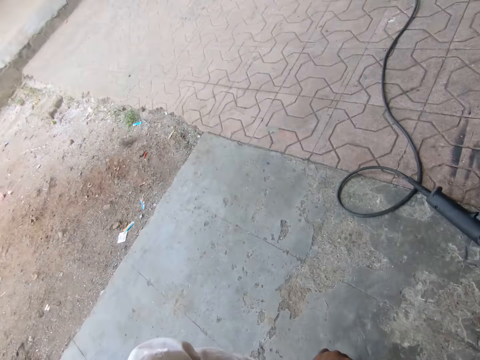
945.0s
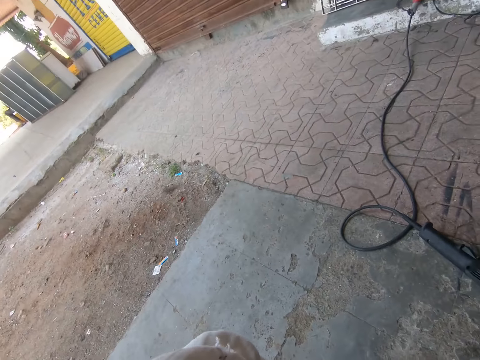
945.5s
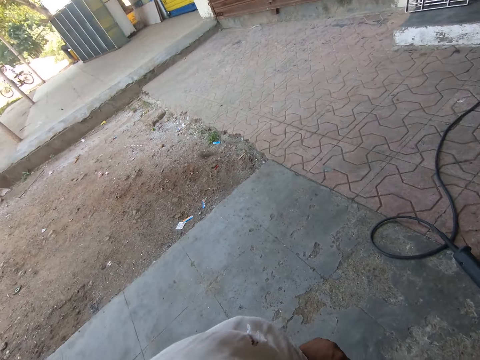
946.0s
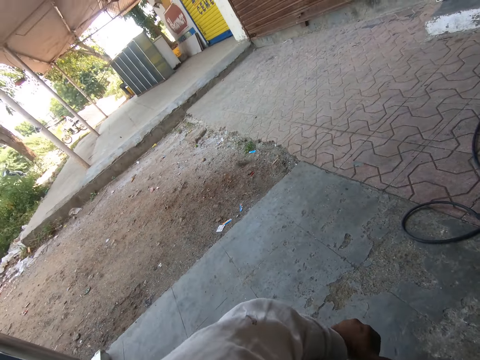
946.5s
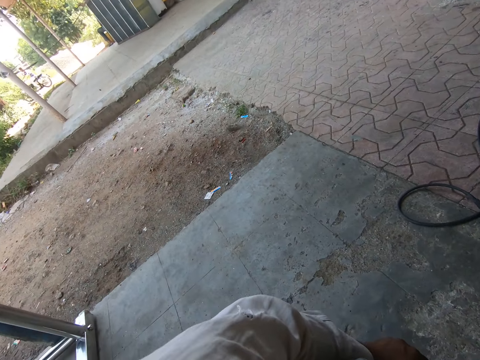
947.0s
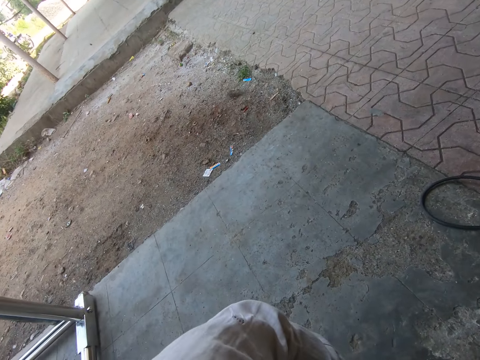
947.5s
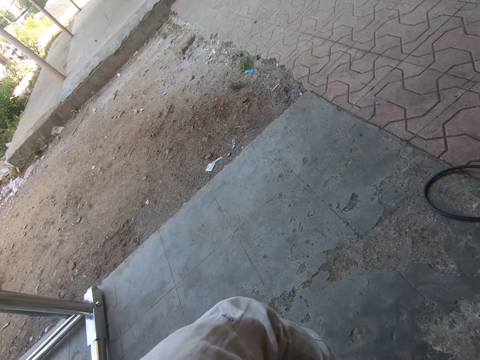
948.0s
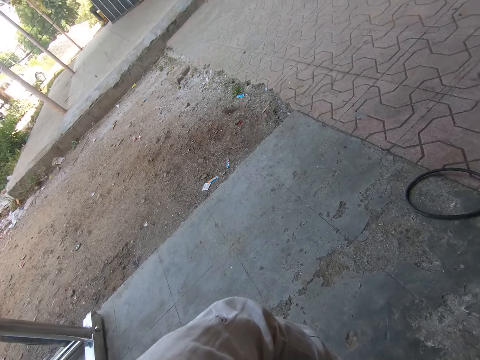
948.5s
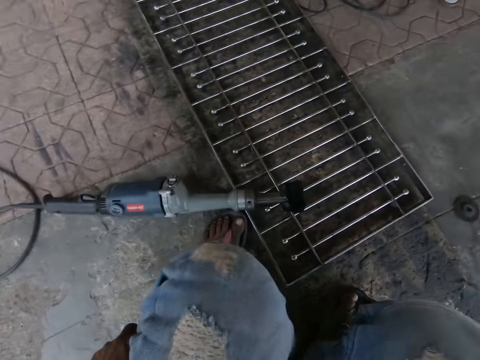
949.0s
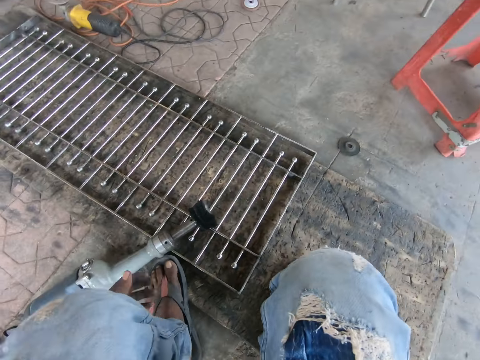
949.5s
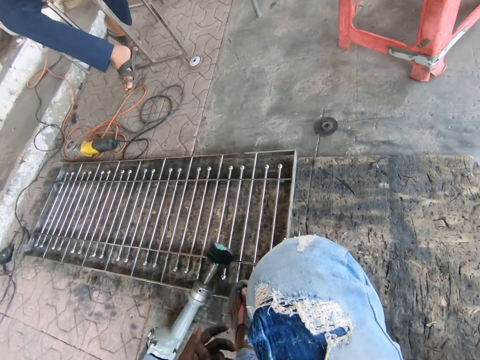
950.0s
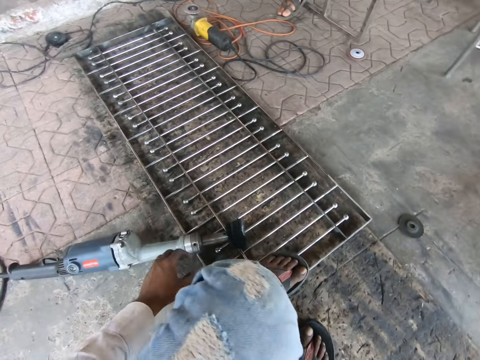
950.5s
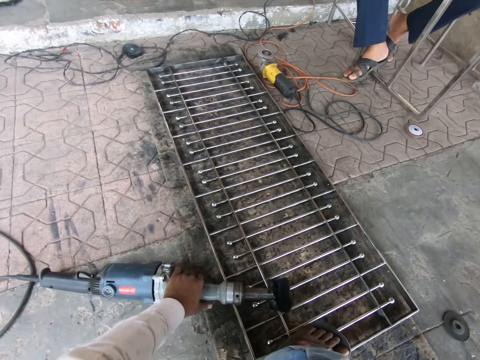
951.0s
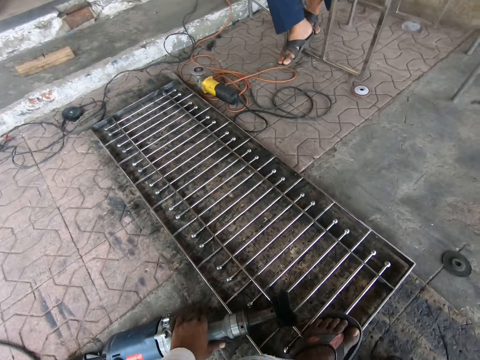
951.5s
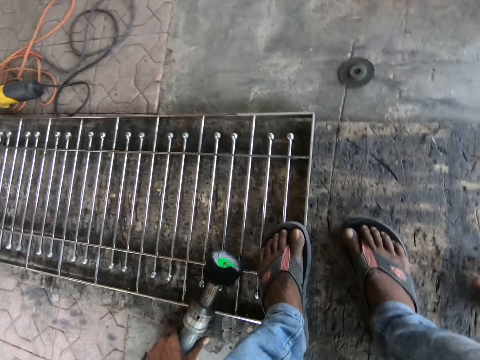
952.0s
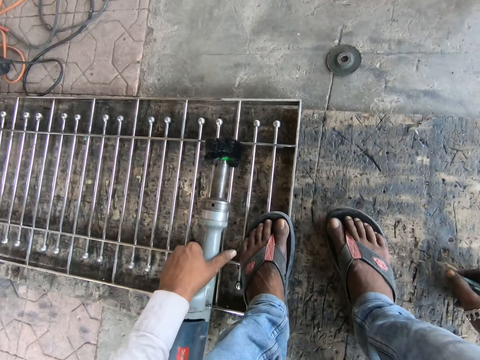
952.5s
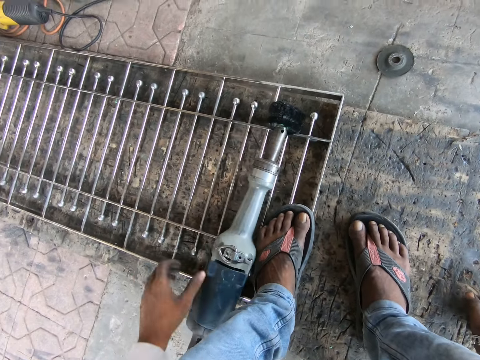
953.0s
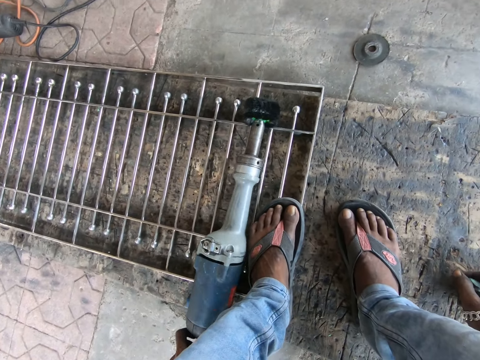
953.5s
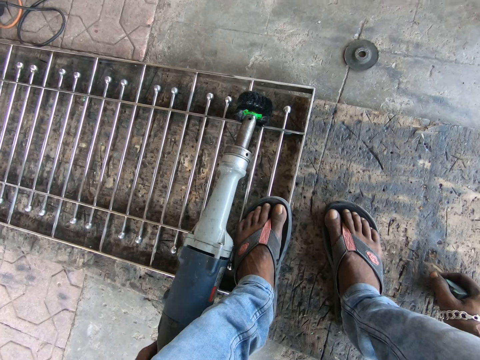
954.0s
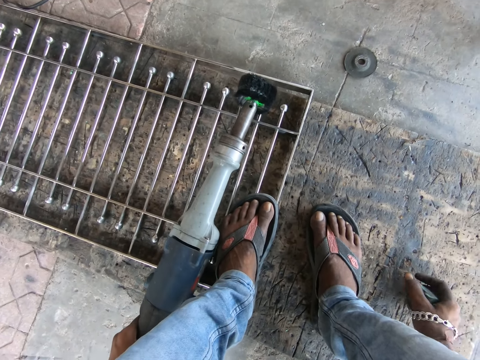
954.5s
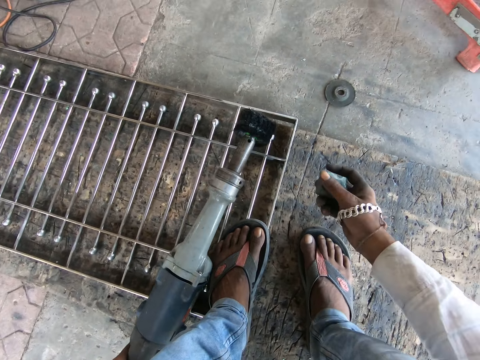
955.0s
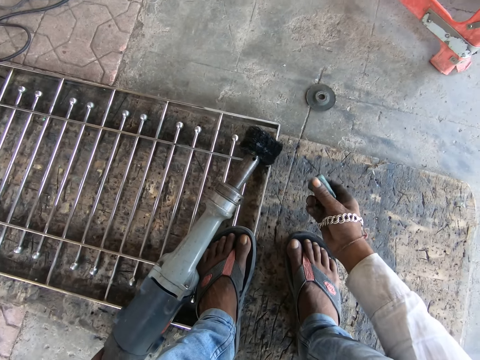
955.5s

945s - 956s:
The camera wearer picks up the high speed grinder or polisher from the floor with his left hand. He holds the polisher. He drops the high speed die grinder on the metal with his left hand. He holds the high speed die grinder with his left hand. He picks up the sharpener from the floor with his right hand.

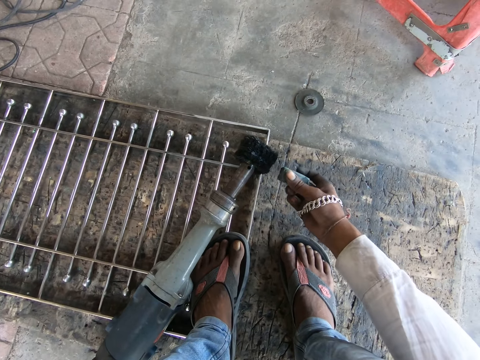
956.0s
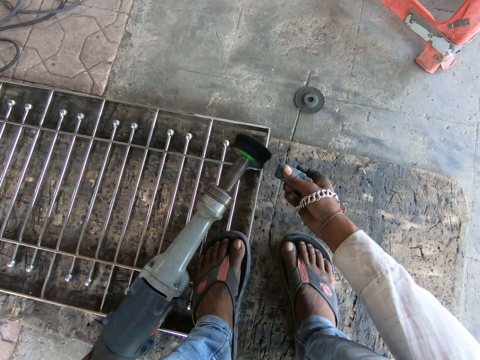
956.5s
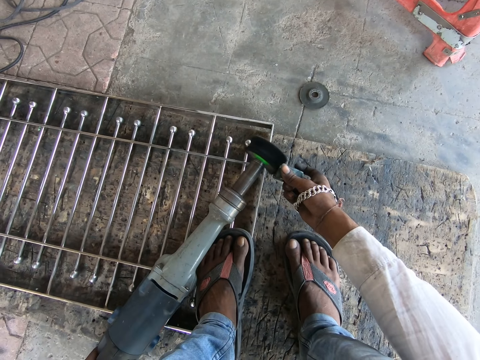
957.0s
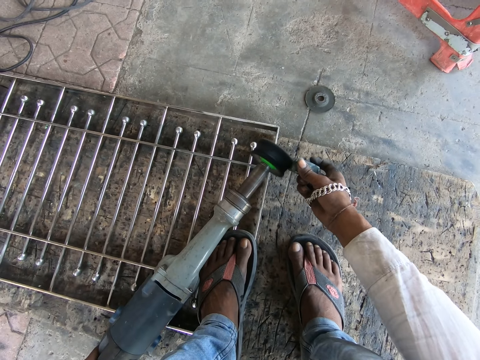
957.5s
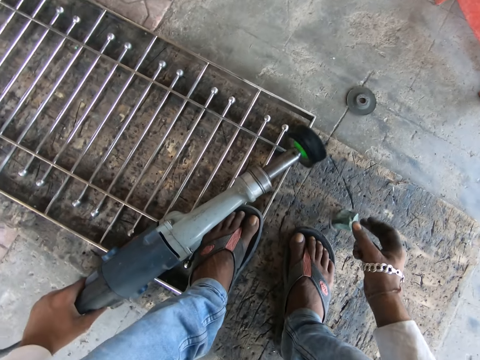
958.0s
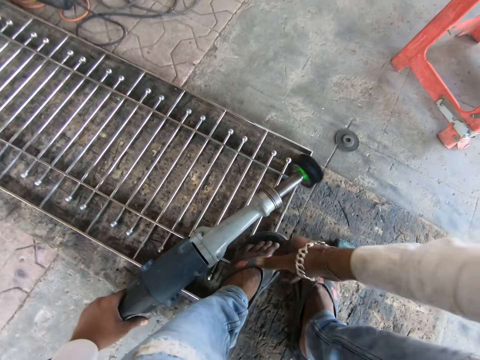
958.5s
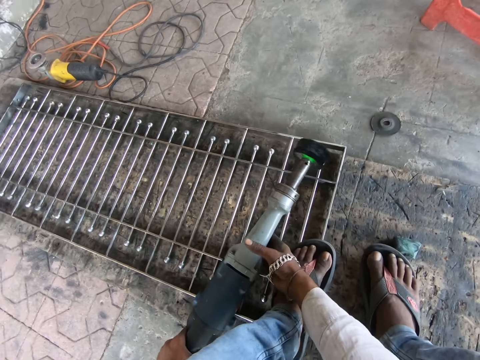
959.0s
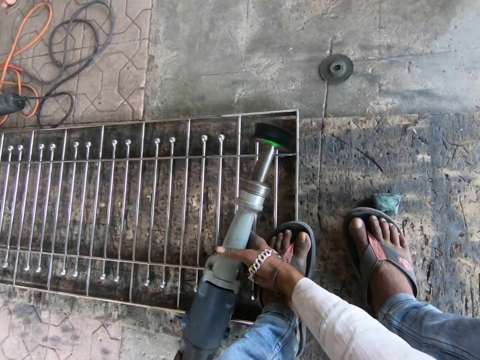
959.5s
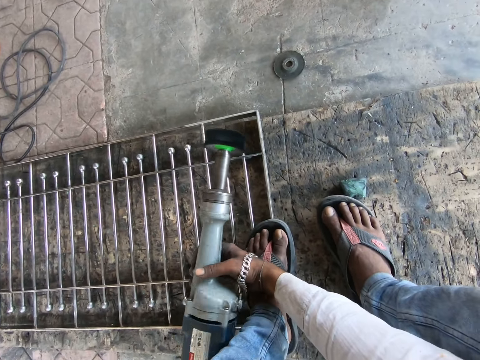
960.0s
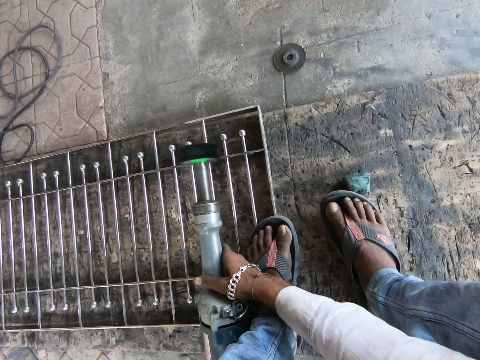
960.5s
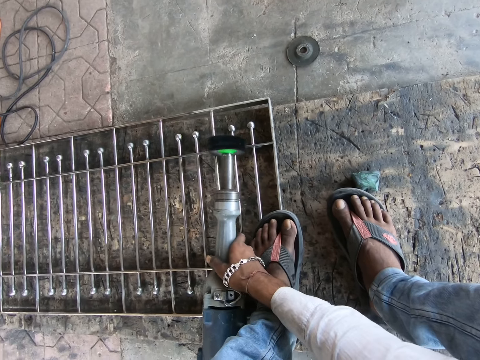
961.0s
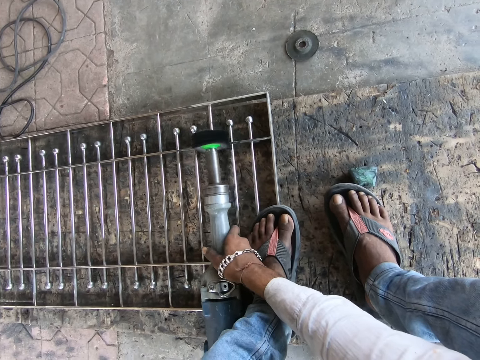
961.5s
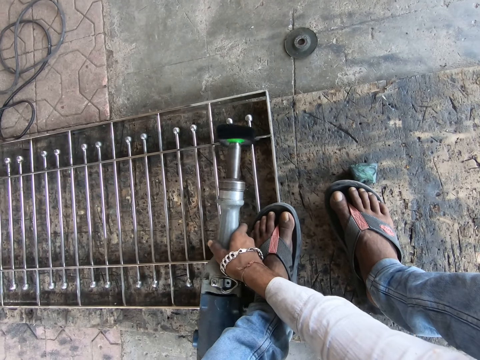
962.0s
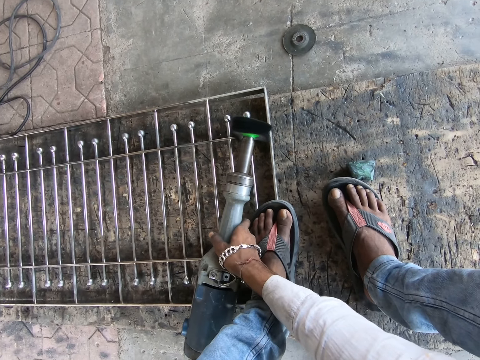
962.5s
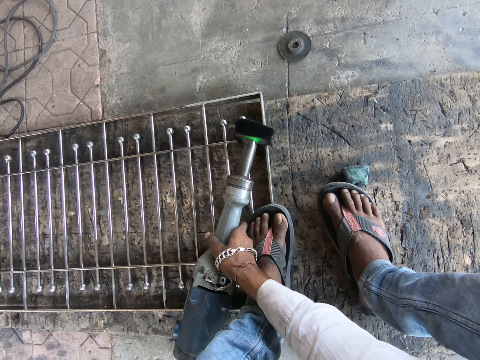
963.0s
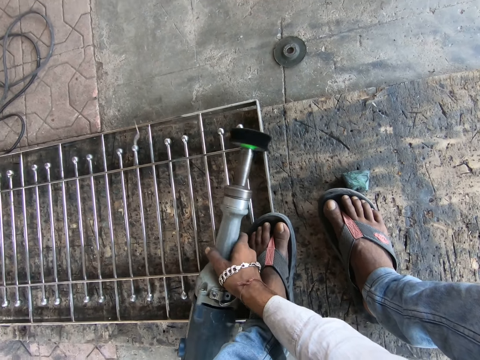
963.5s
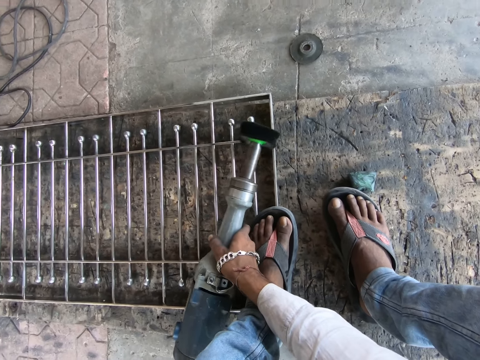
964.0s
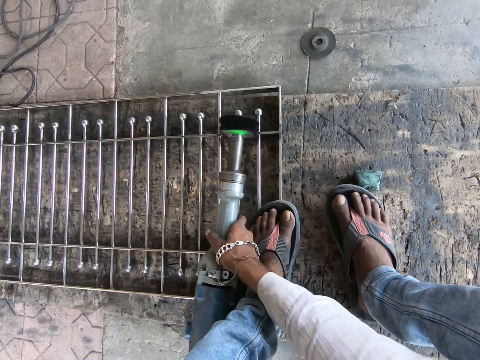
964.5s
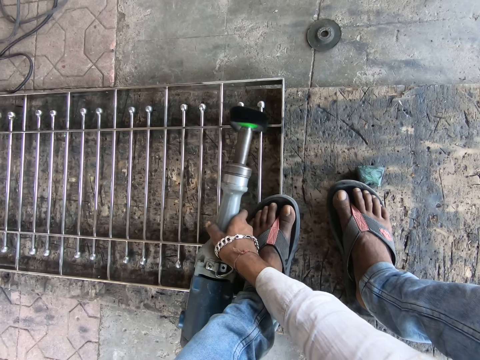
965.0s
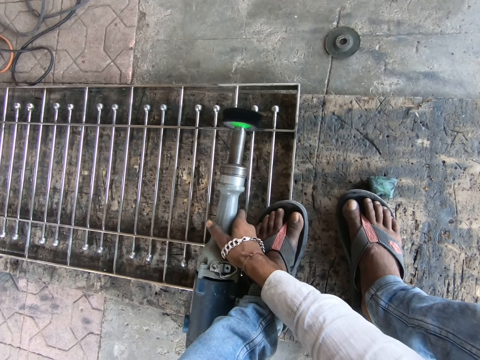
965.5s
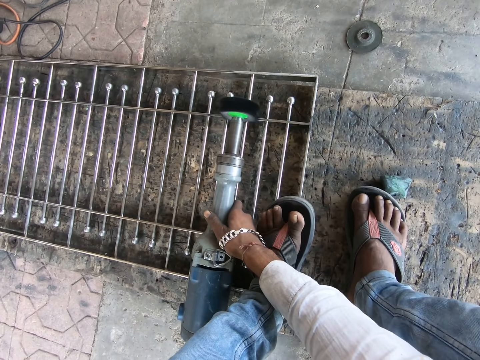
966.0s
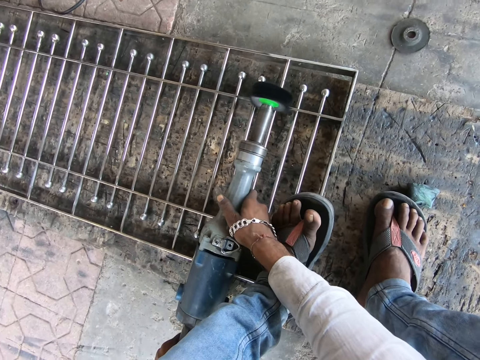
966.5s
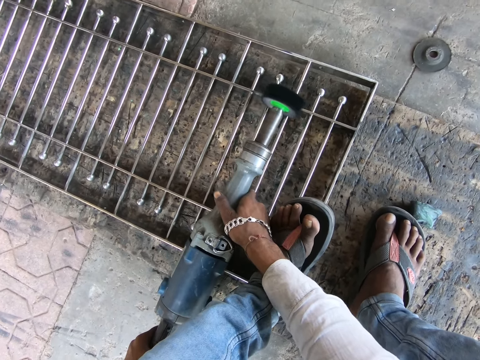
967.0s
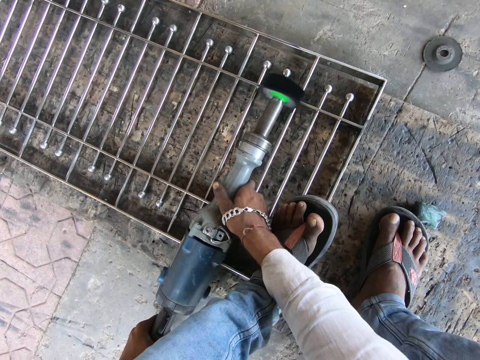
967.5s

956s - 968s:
The camera wearer sharpens the high speed die grinder with the sharpener or stone in his right hand. He polishes the stone. He drops the sharpener on the floor with his right hand. He holds the high speed die grinder with both hands and grinds the metal with the high speed die grinder in both hands.

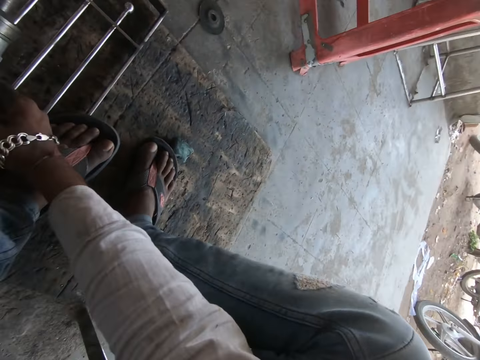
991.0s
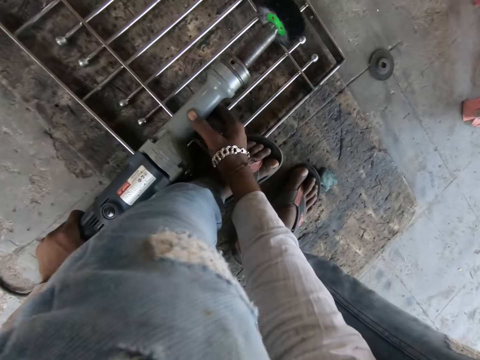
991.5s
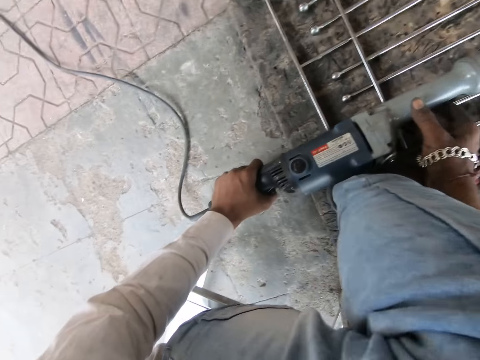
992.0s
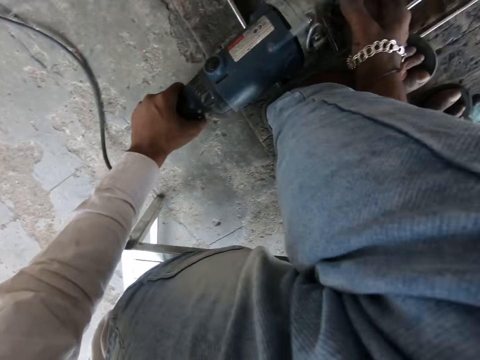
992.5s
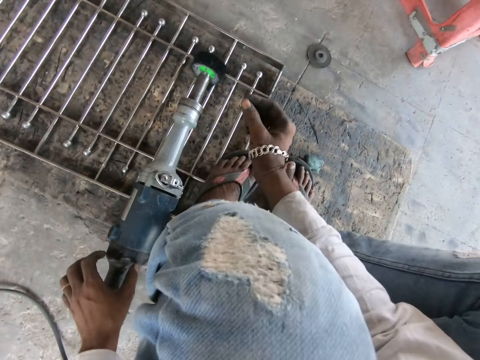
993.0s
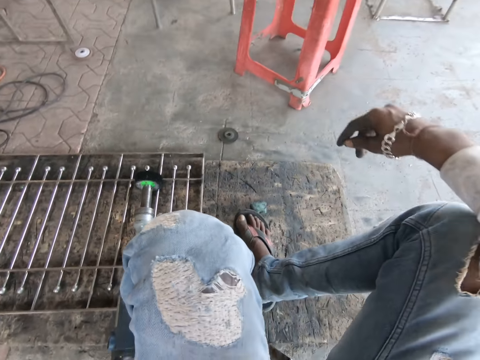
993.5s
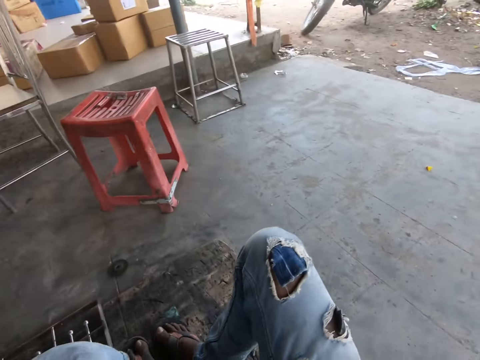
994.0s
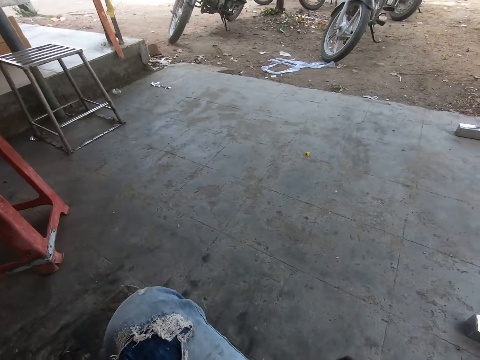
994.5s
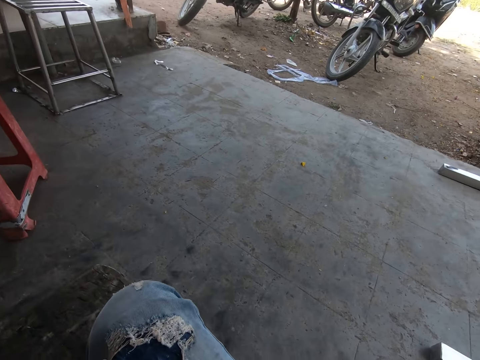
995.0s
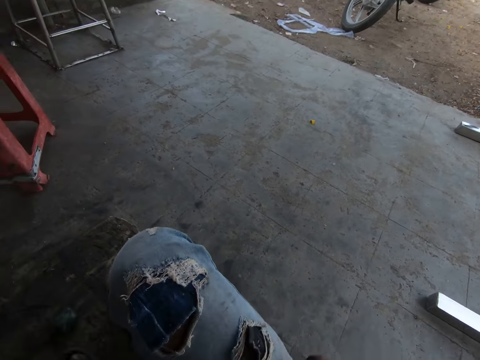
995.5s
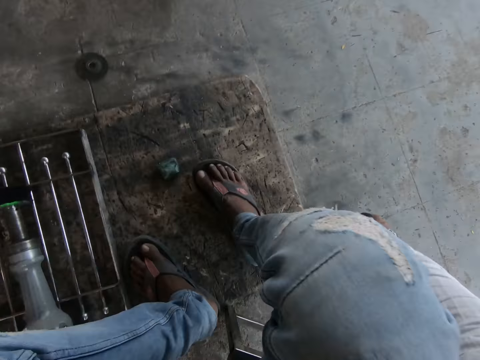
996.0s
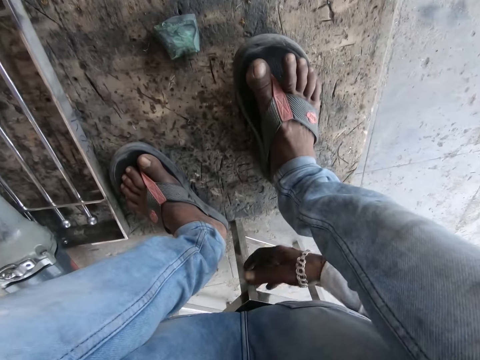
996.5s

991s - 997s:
The camera wearer drops the high speed die grinder on the metal with both hands. He looks on the other side.
